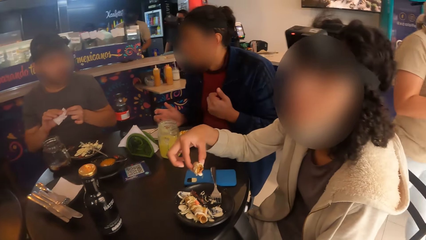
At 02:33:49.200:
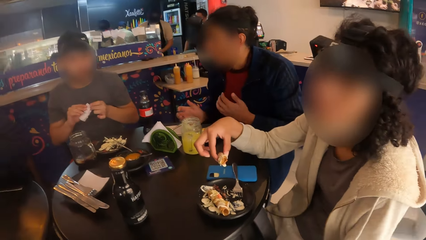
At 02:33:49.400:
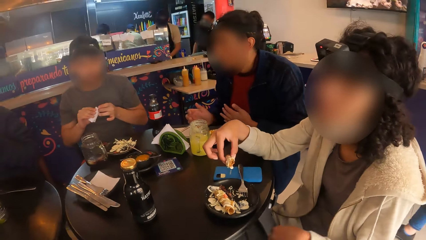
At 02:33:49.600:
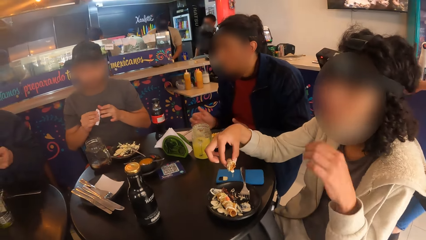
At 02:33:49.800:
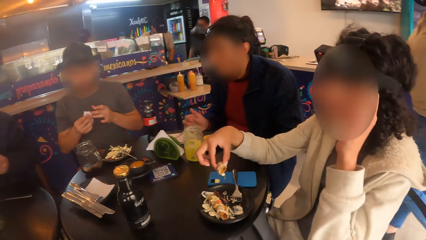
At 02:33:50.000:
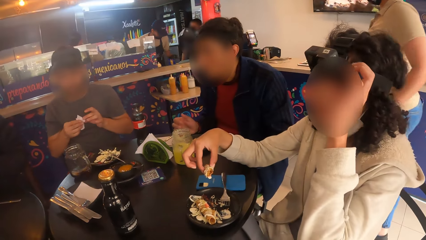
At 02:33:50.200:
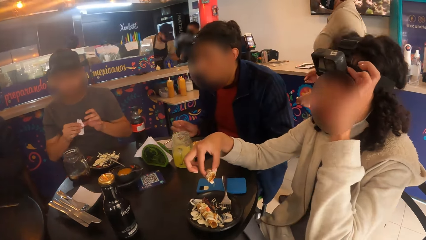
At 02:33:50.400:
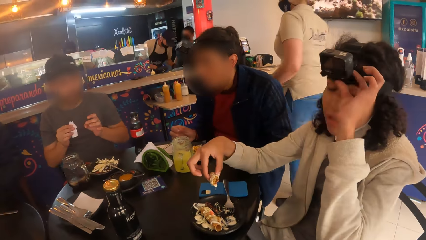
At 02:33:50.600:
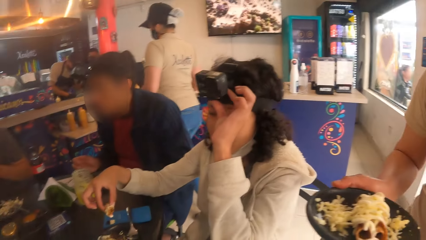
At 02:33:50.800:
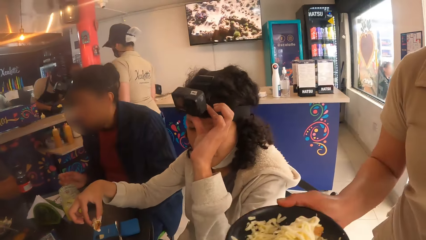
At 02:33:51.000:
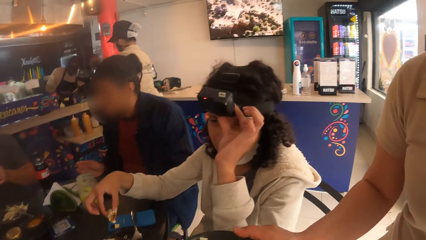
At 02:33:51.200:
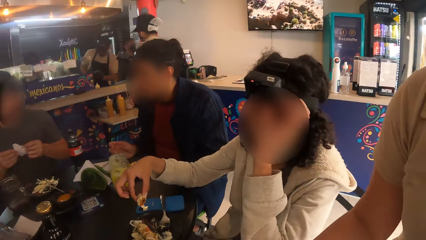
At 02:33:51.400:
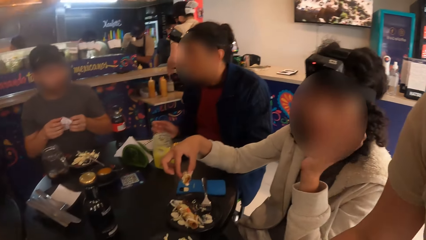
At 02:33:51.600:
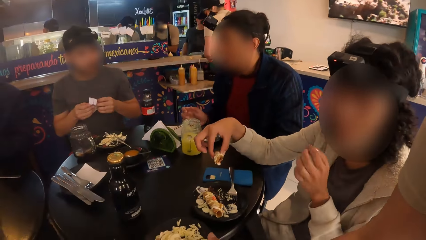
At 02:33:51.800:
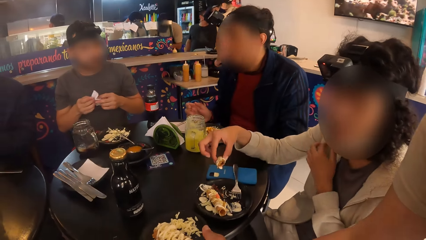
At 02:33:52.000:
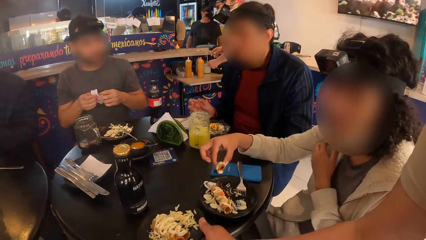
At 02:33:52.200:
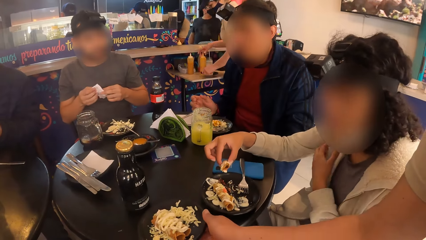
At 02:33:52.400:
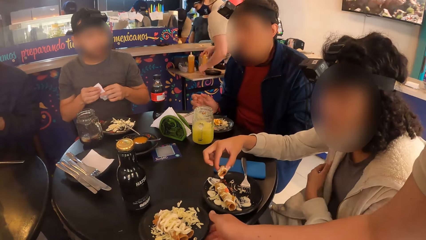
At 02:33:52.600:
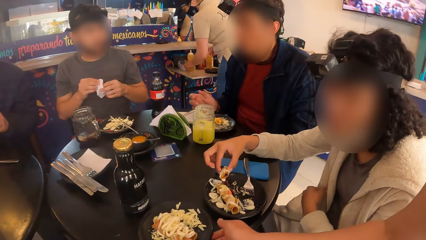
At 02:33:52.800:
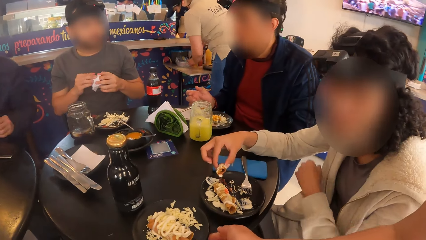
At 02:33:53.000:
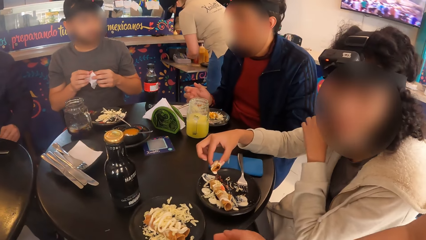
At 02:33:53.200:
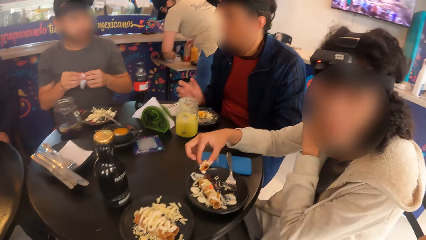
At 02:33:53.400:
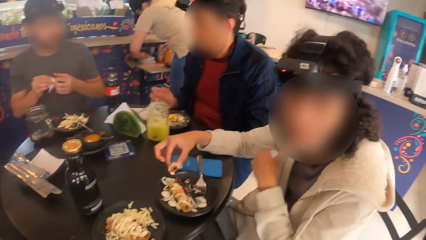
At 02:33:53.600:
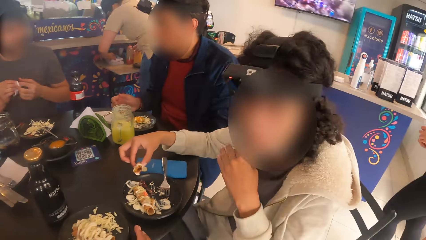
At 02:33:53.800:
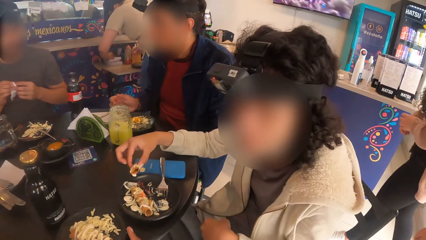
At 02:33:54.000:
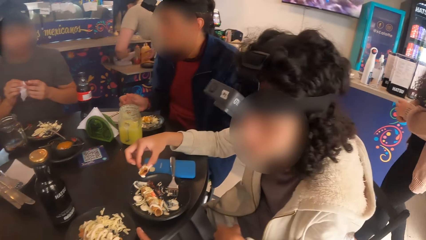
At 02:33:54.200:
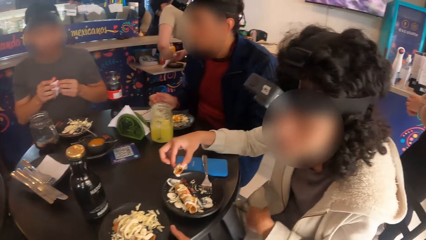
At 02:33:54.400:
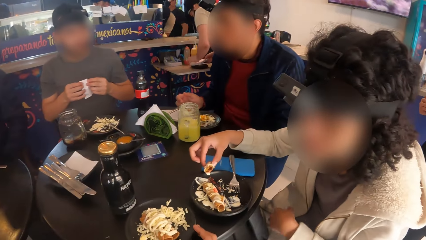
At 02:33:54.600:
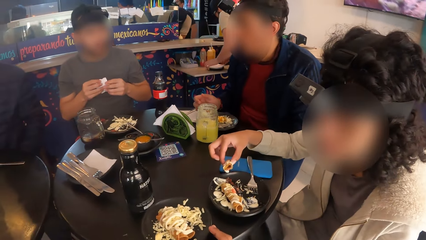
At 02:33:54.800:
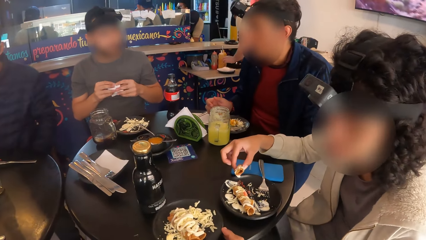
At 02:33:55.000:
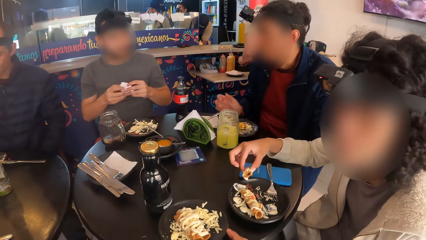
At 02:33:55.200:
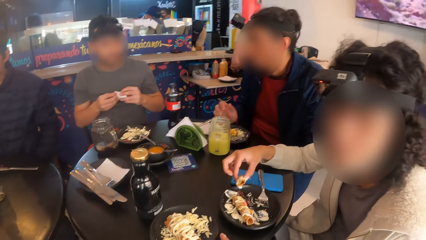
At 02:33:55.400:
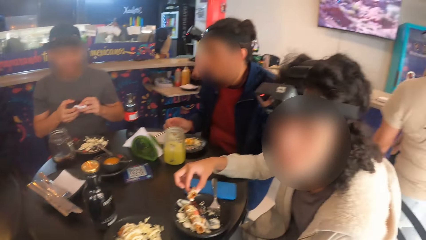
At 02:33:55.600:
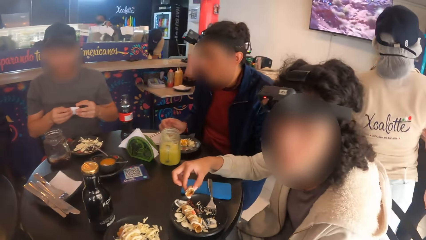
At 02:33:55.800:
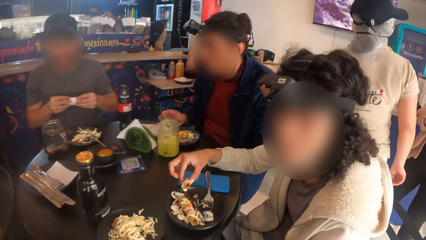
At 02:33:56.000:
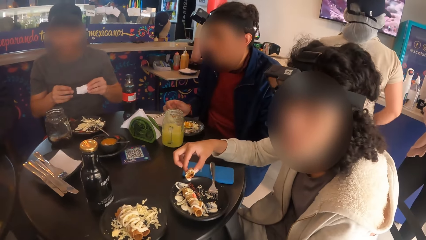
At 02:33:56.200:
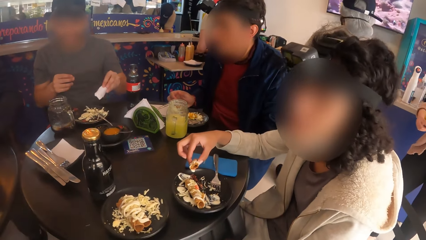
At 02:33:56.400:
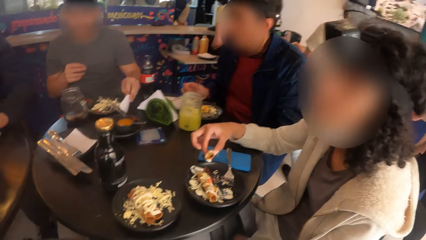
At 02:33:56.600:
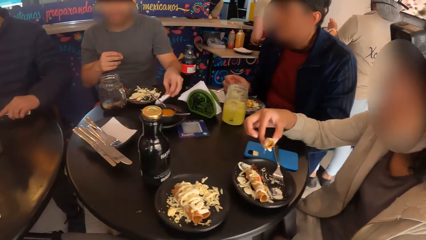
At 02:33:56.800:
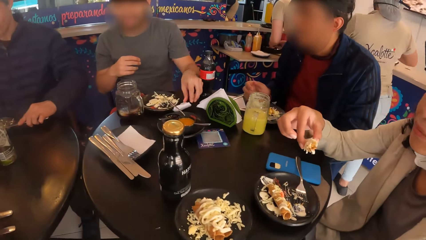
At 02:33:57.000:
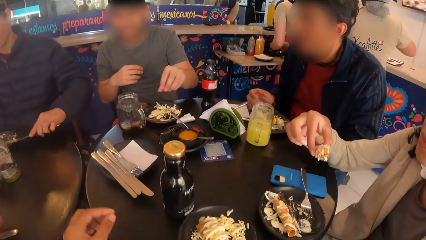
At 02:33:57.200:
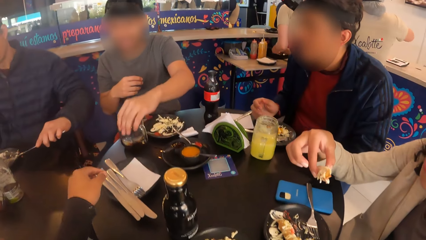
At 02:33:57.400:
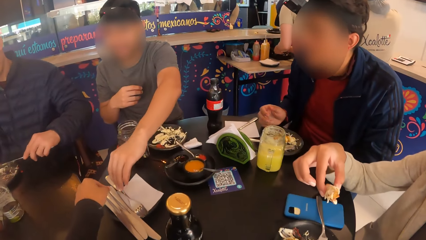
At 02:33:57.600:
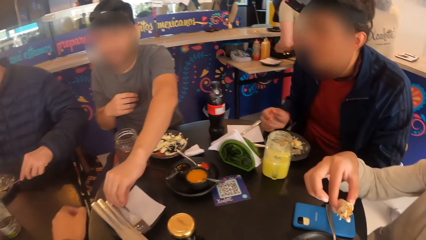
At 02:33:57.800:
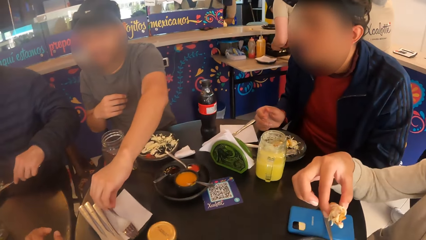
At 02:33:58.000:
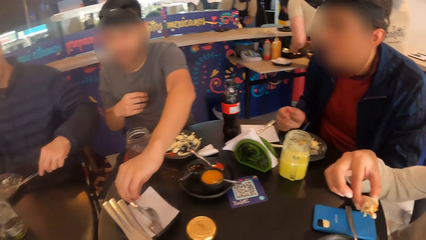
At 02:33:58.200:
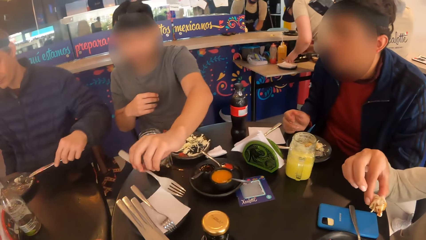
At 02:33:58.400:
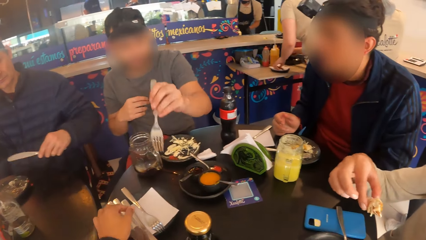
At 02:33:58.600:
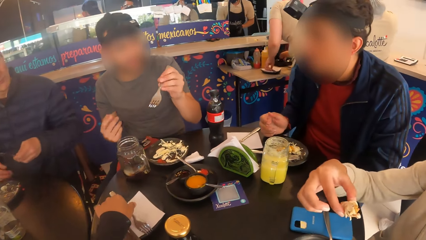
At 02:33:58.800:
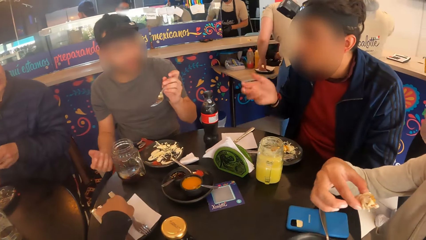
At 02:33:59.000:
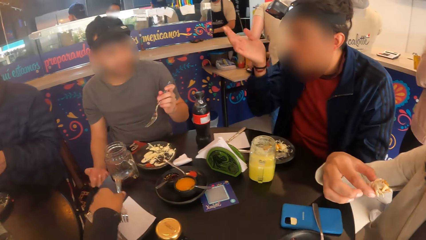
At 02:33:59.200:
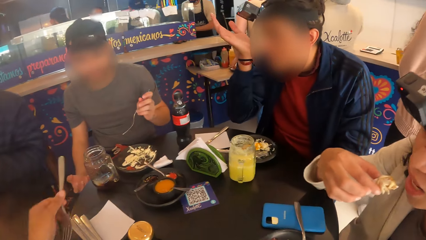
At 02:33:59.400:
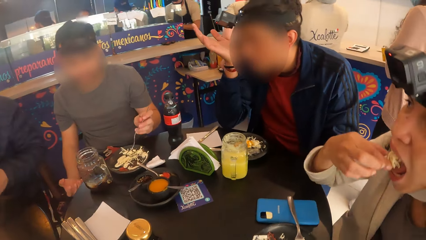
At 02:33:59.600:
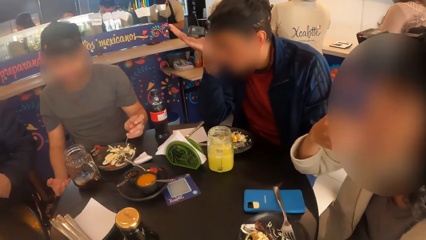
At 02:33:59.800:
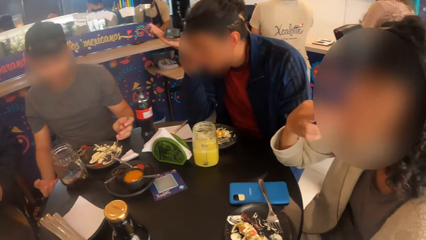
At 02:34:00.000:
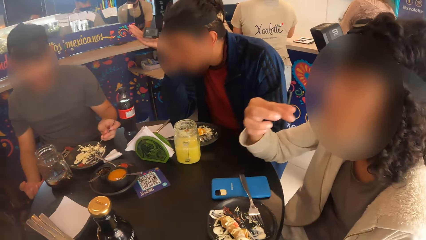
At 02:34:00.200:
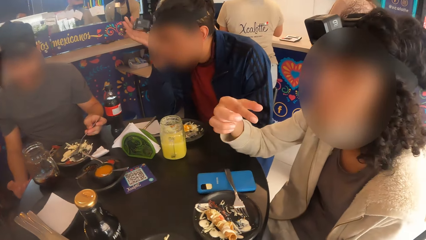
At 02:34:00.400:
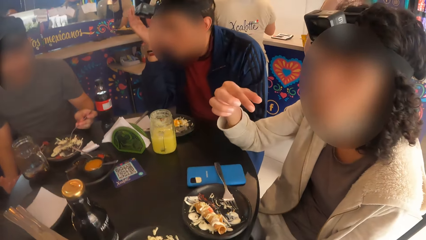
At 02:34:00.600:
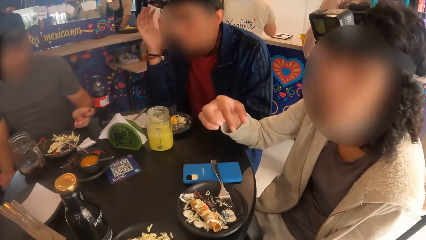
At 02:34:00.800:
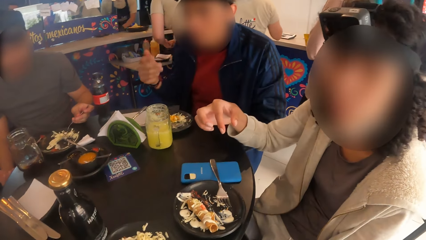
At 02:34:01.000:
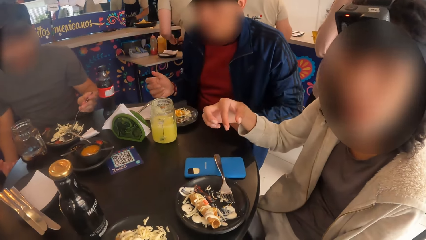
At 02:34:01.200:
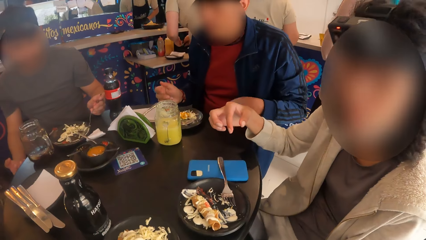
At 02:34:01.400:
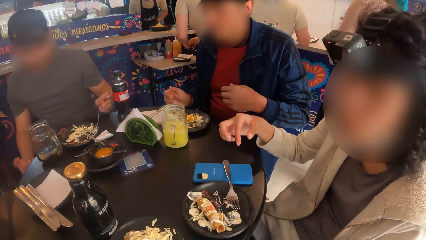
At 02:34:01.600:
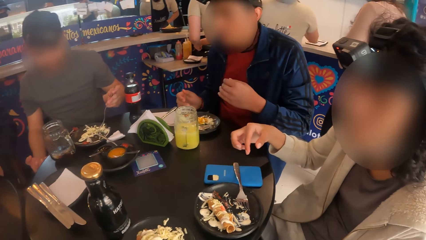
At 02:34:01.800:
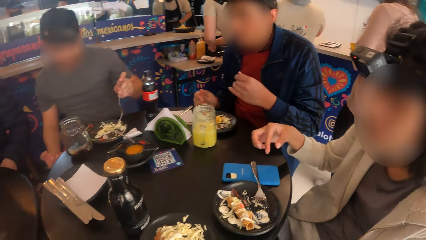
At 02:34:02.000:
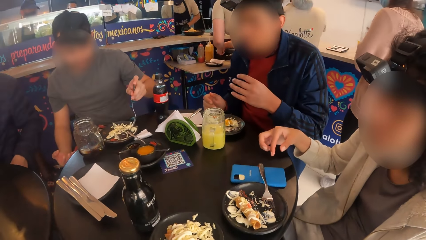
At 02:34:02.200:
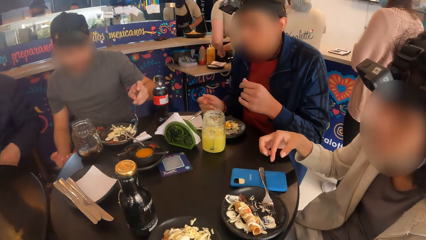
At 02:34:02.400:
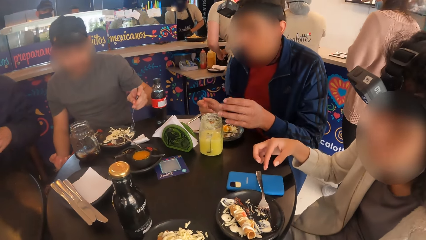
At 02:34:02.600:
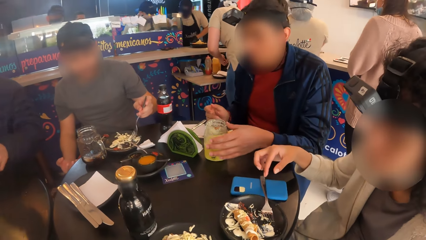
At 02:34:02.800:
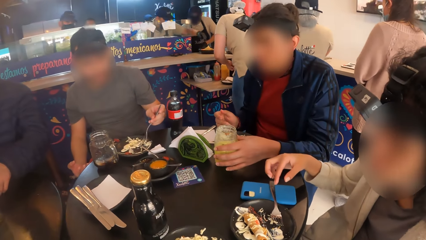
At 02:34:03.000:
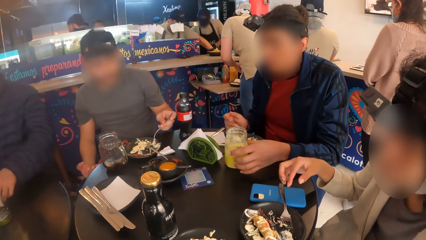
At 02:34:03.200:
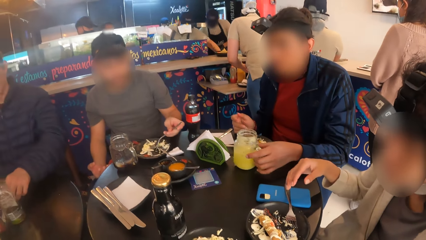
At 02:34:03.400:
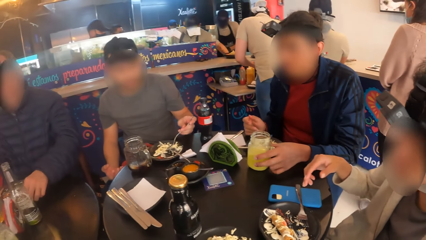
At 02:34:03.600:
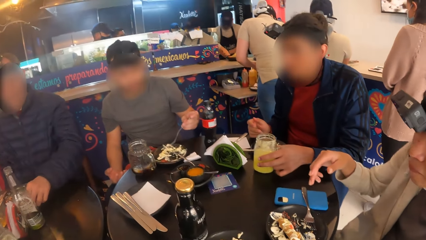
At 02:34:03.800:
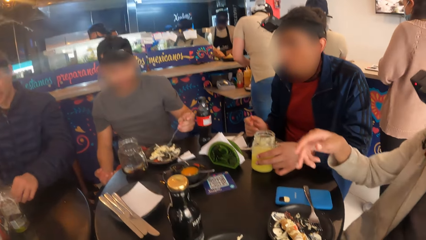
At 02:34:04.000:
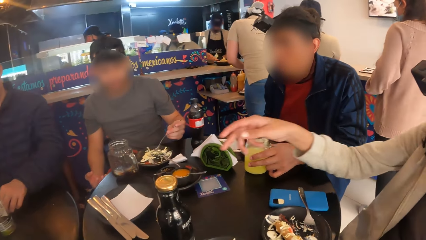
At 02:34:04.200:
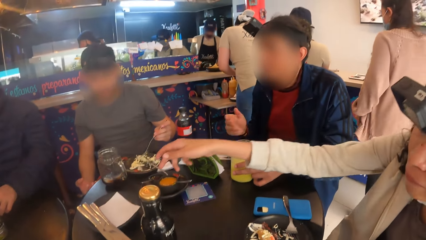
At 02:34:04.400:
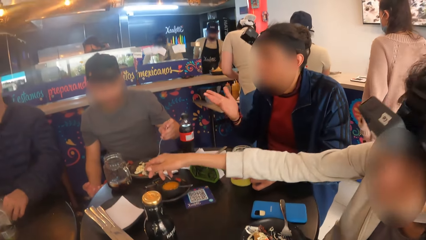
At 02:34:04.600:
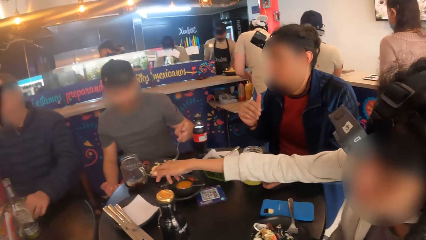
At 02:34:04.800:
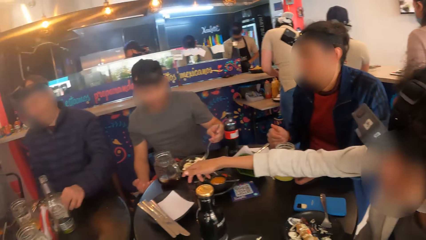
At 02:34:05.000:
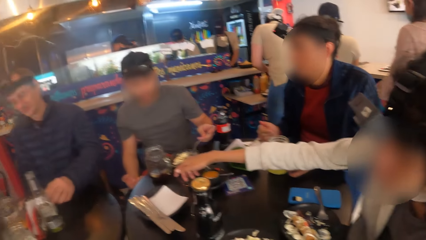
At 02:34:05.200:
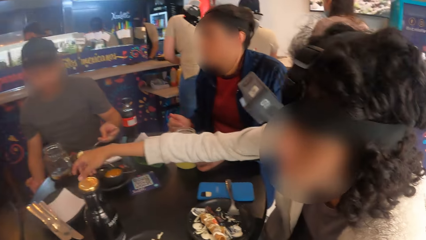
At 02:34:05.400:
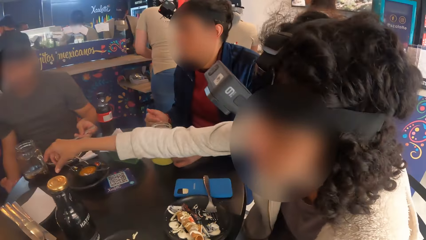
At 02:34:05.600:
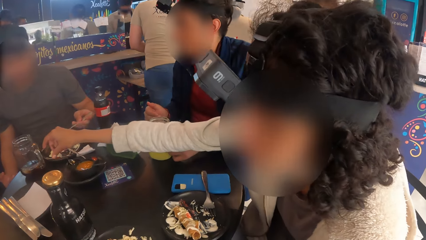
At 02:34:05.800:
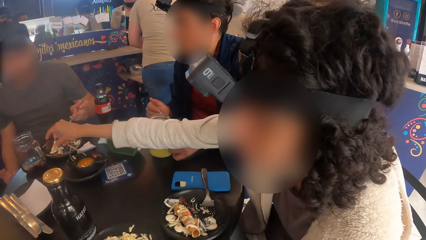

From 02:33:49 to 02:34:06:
A man wipes hands. A waiter places food on the table. The man drops the serviette in his left hand on the table. The man picks the fork on the table with his left hand. The woman eats the taco in her right hand. The camera wearer picks the fork. The man takes salad from the plate on the table with the fork in his left hand.
